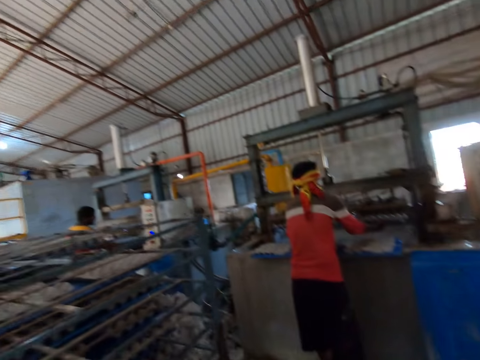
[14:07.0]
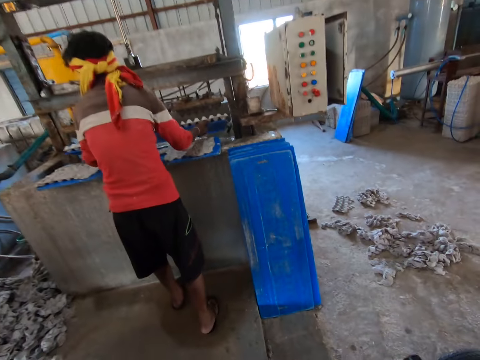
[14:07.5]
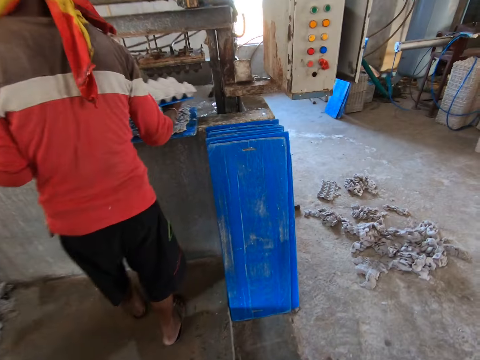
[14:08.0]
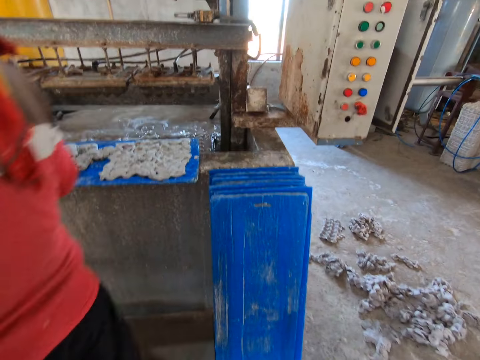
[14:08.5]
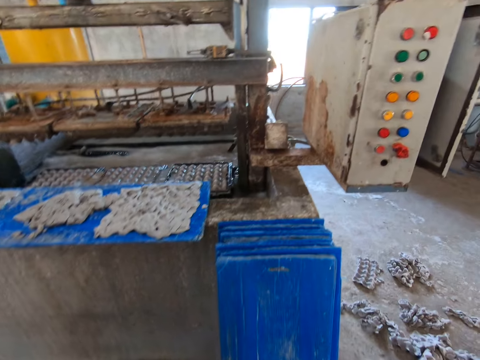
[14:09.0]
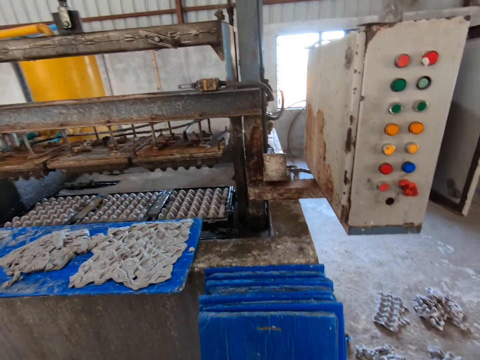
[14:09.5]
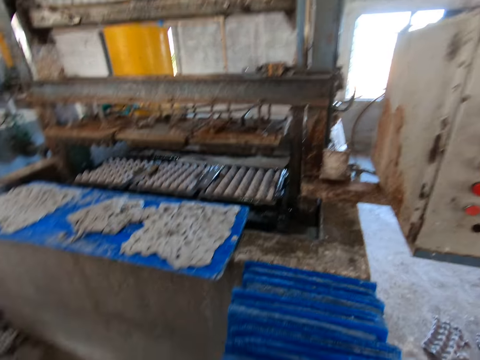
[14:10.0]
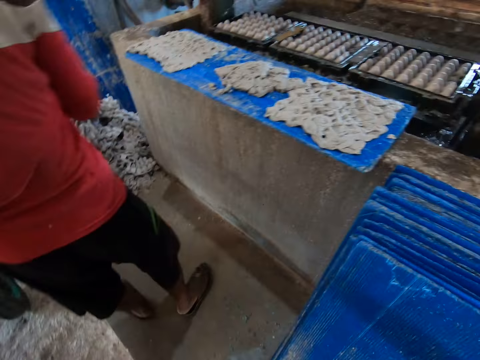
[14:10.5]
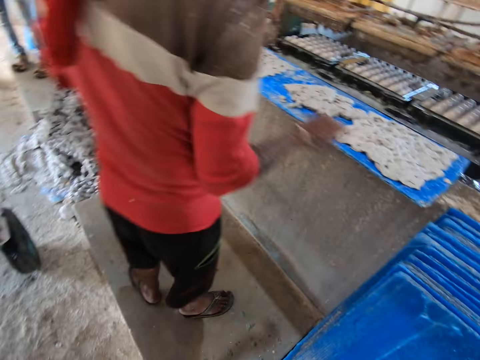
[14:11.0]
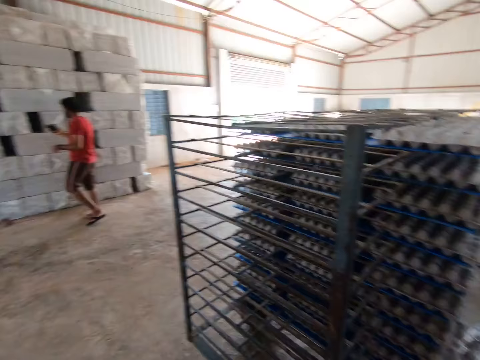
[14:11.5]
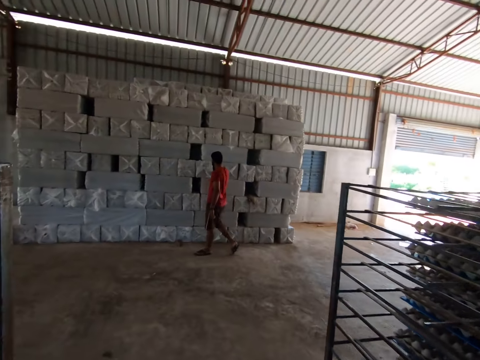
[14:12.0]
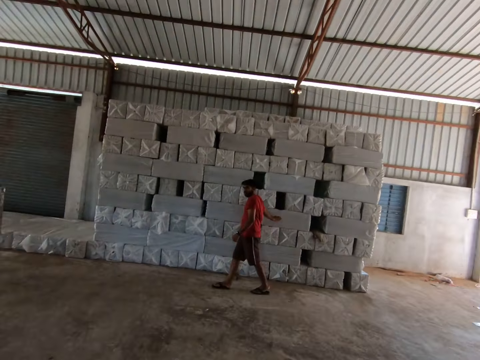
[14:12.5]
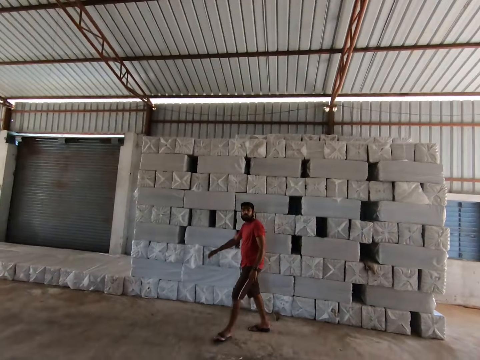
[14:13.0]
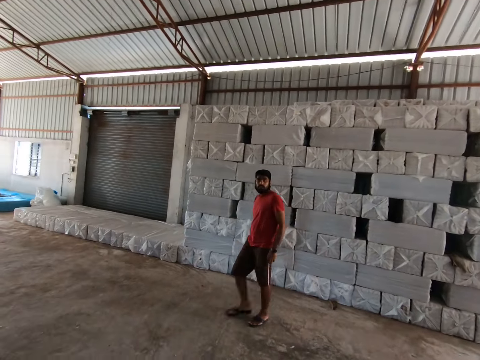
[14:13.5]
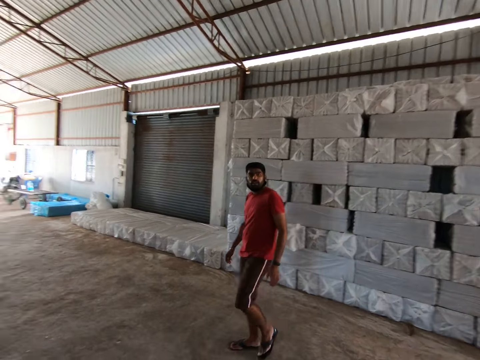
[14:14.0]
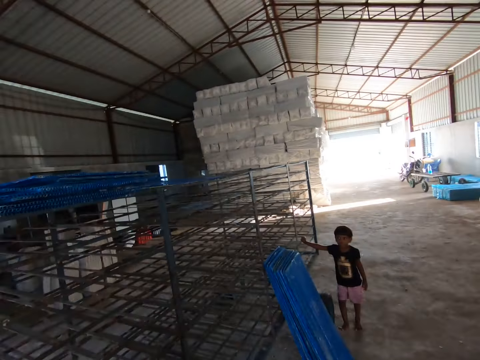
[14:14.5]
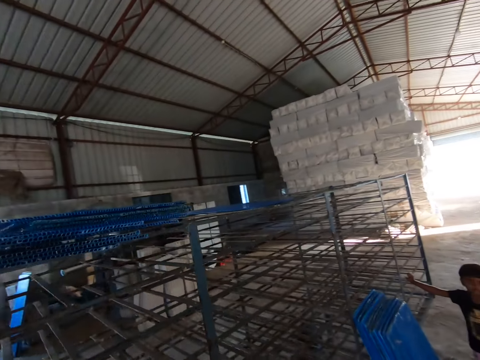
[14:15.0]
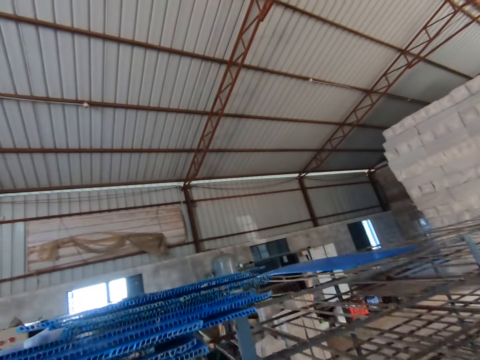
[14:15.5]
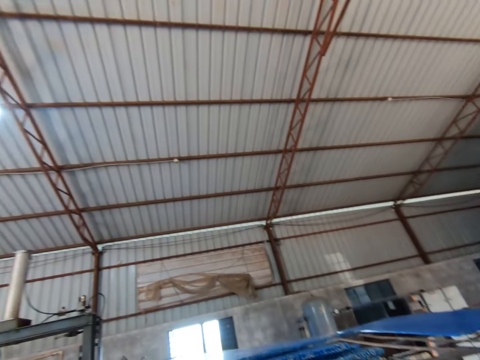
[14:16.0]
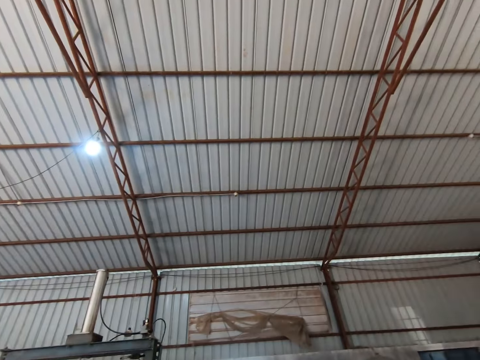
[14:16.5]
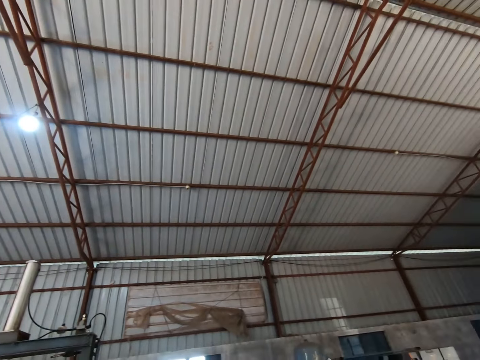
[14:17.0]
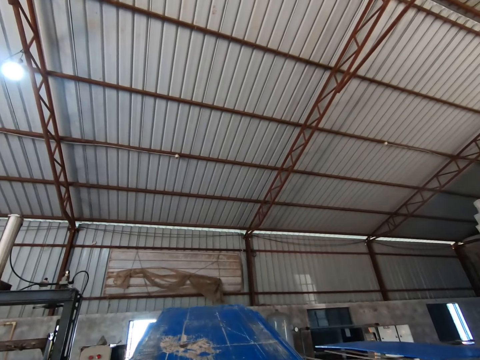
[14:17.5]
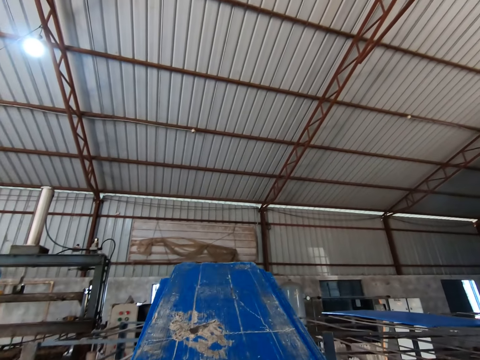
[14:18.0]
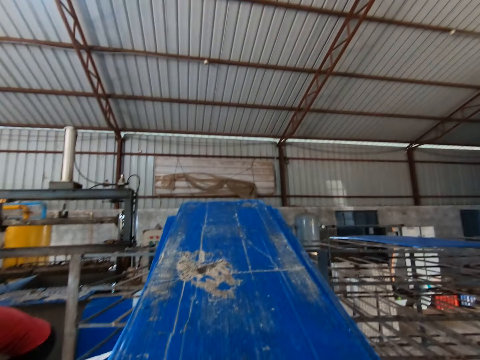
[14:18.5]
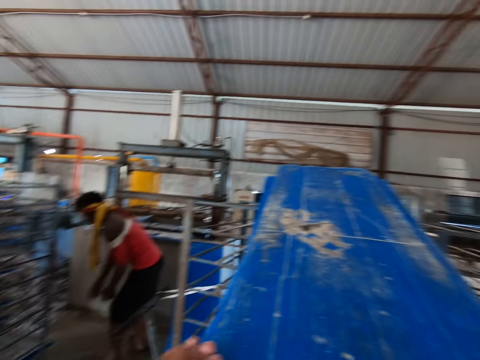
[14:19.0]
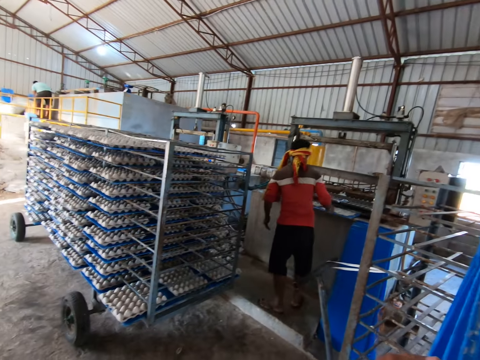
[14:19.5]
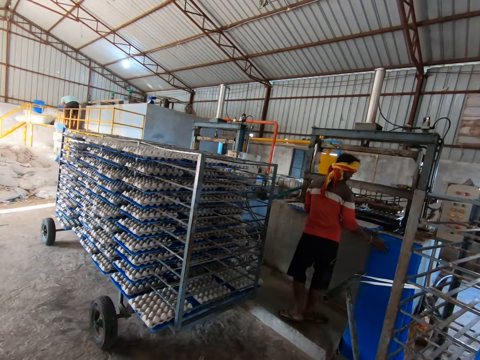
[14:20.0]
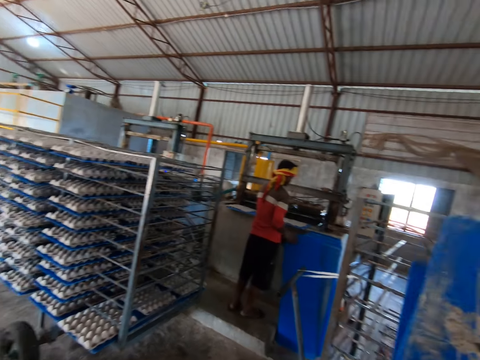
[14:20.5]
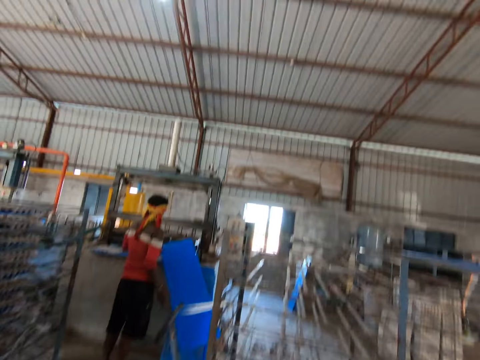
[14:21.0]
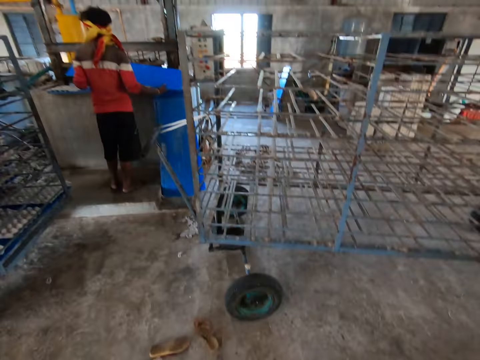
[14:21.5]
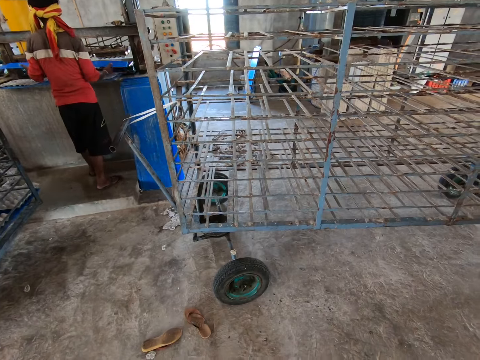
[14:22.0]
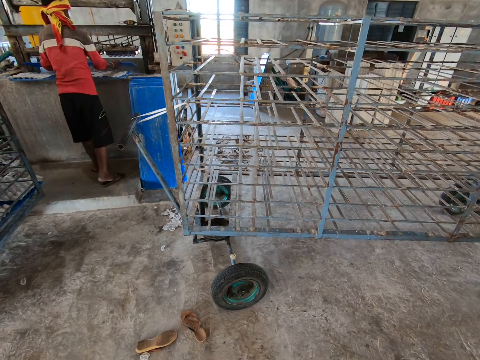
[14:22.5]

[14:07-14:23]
A man puts the tray under the crate moulding machine with both hands. The camera wearer converses with another man. The other man touches a stack of trays with his right hand. The camera wearer pulls out plastic boards on the cart rack. They pick some trays from the rack with both hands. The first man picks a tray from the ground with his right hand and holds the tray with both hands.

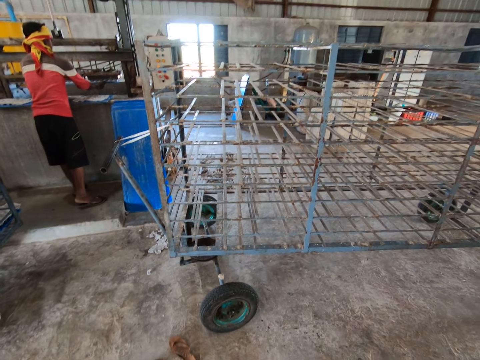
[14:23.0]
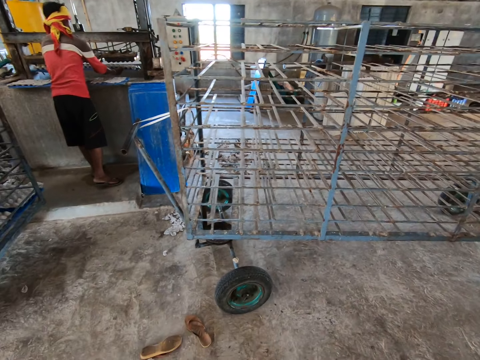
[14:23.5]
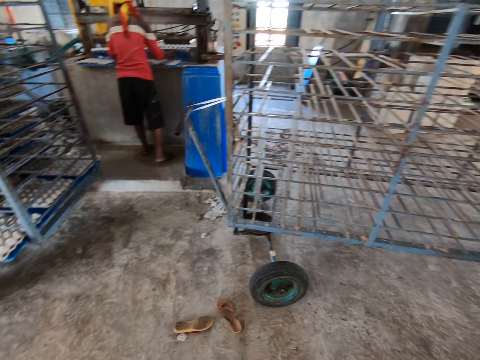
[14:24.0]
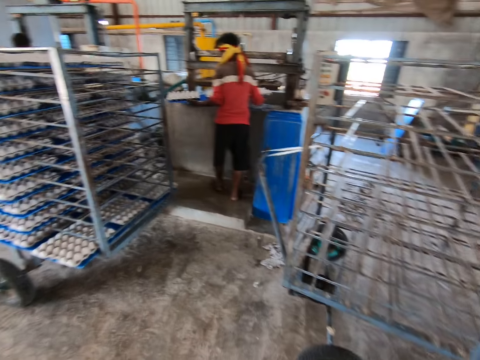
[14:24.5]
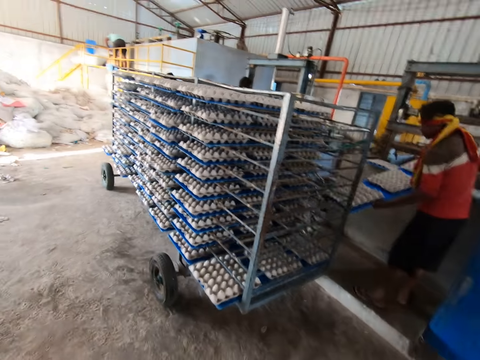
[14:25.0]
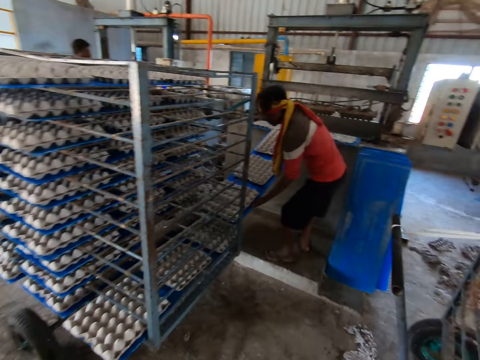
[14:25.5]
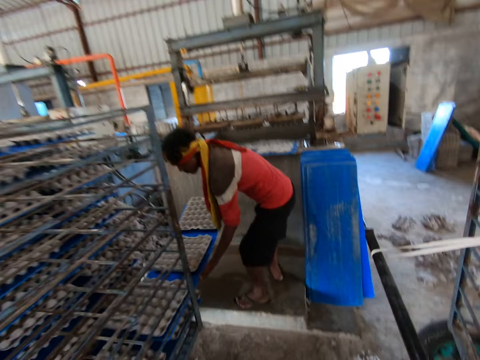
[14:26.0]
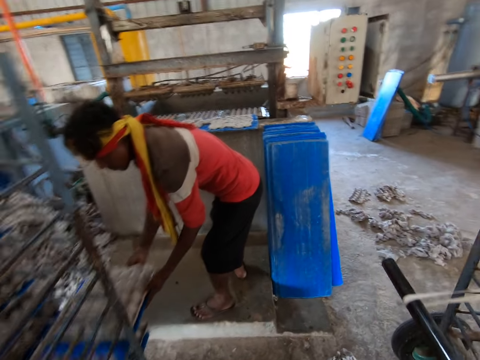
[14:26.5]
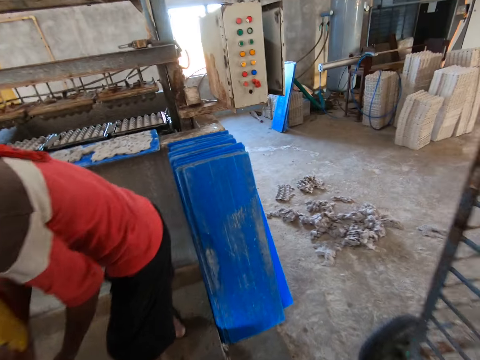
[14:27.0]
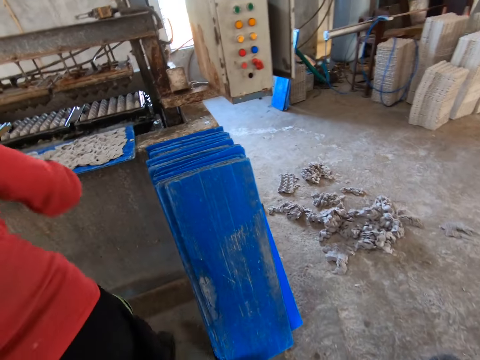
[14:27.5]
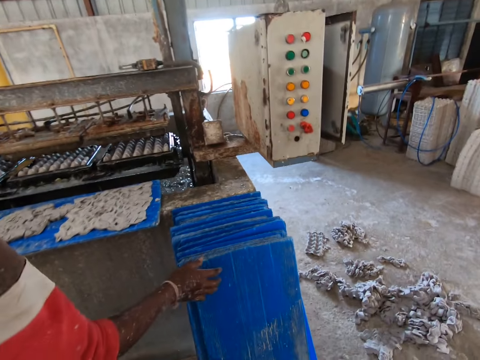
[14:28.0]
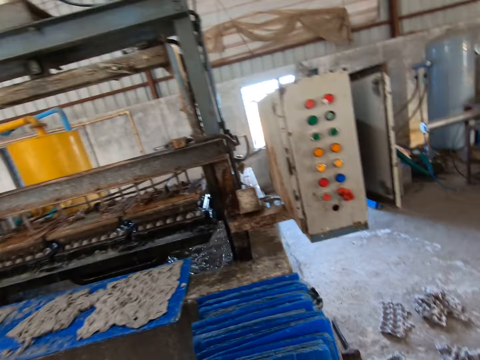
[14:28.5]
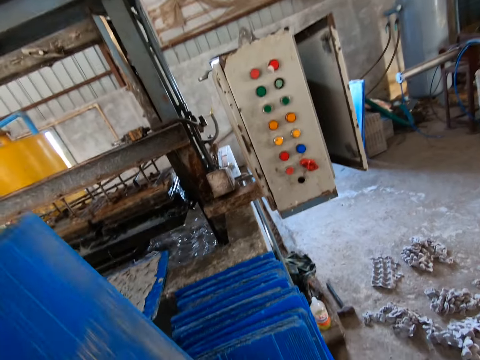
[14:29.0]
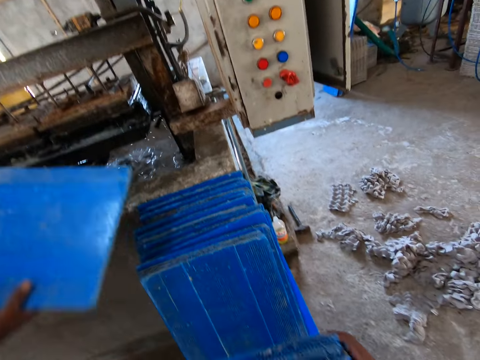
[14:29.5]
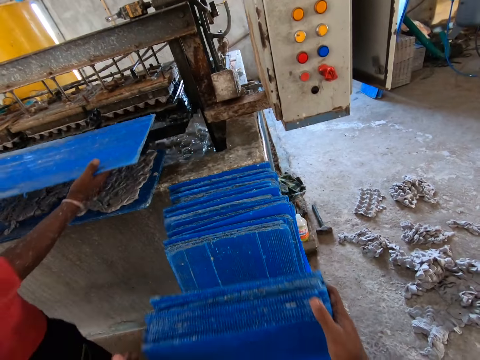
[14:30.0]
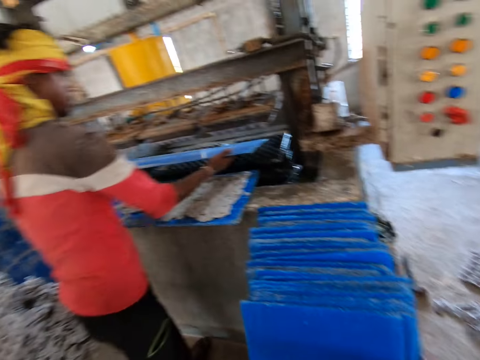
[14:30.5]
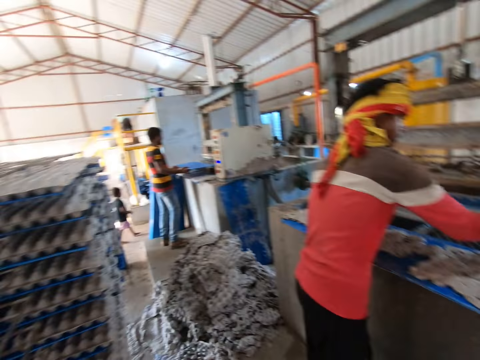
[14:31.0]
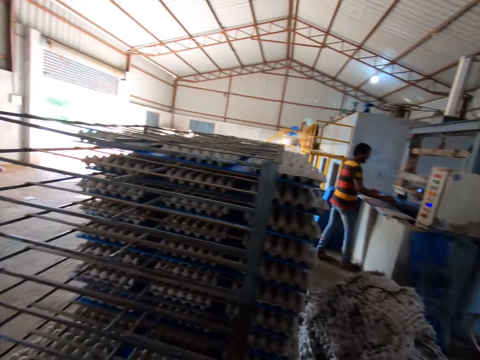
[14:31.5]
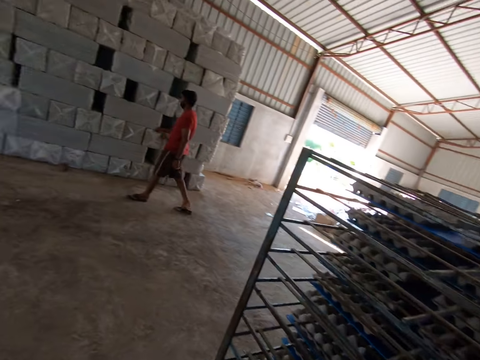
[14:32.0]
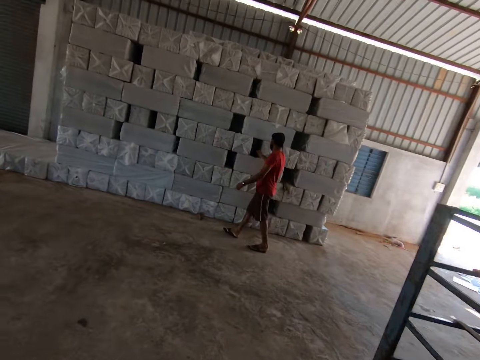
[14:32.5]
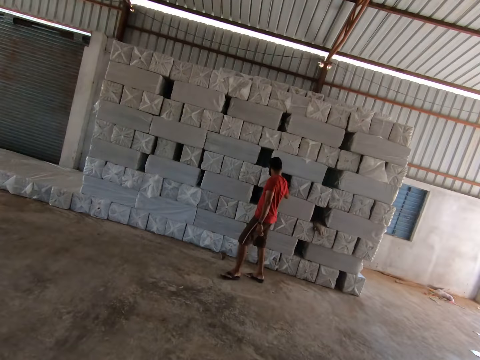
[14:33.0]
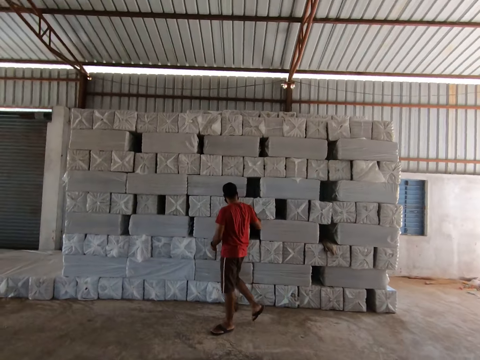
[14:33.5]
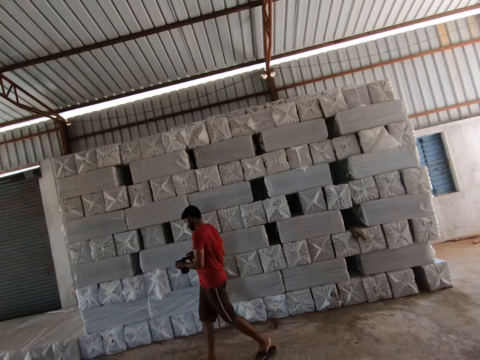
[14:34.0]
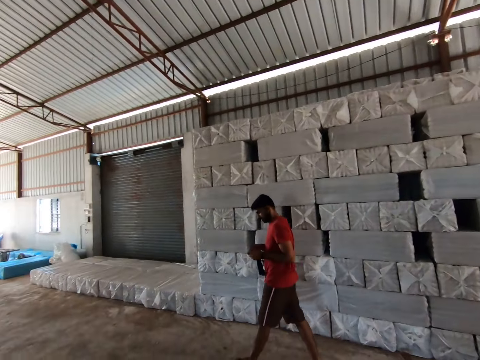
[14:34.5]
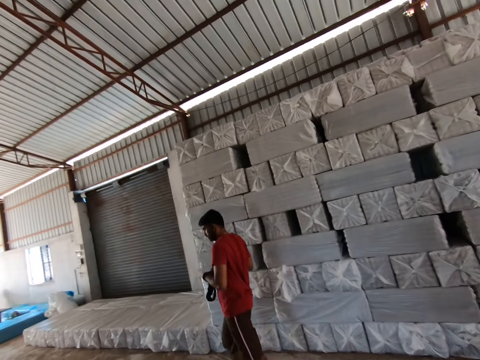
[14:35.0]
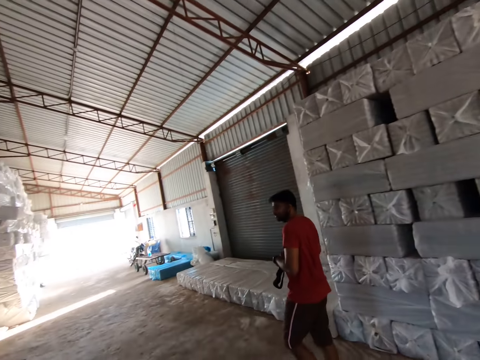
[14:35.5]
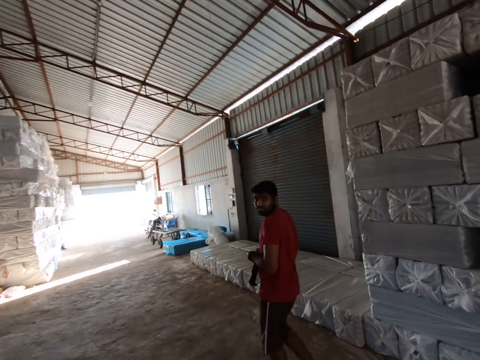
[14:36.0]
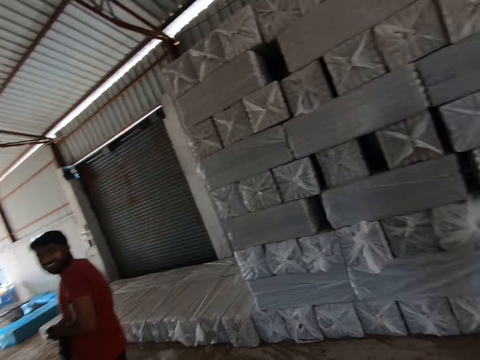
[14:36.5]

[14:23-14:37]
The man puts the tray under the crate moulding machine with both hands. The camera wearer walks around the factory. The man puts the tray on the rack with both hands. The man picks a tray from the ground with his right hand. The man holds the tray with both hands. The camera wearer leans the trays on some trays with both hands. The man puts the tray under the crate moulding machine with both hands. The camera wearer walks around the factory. Another man picks a bag from the stack of trays with his right hand.
